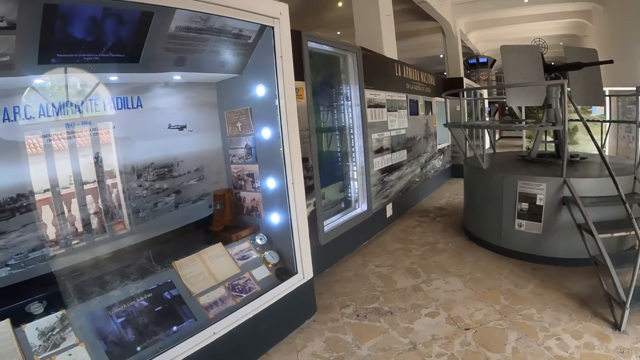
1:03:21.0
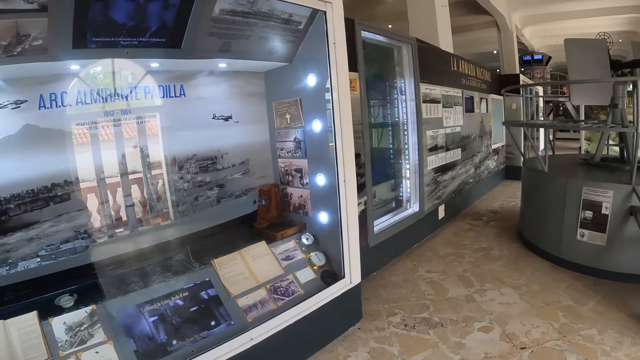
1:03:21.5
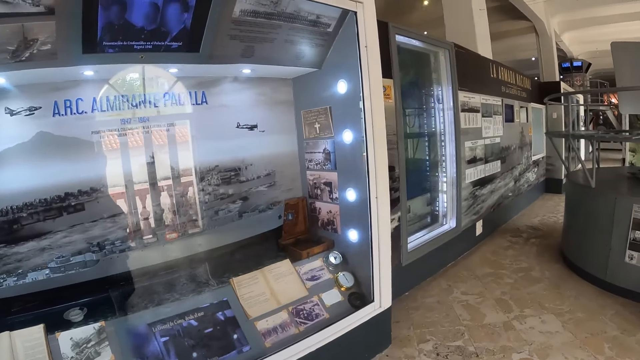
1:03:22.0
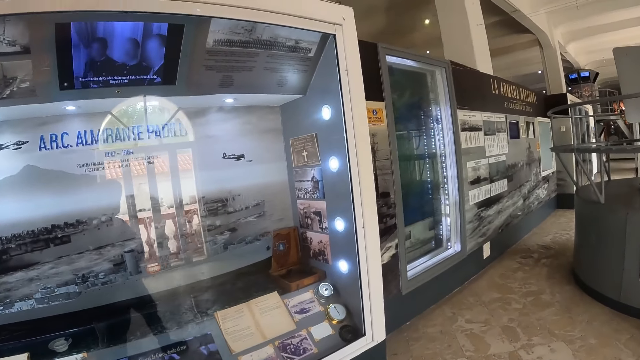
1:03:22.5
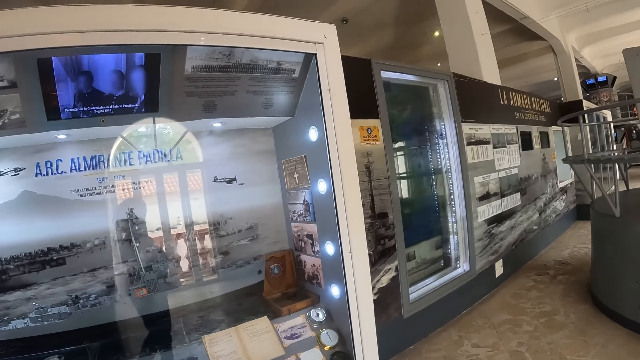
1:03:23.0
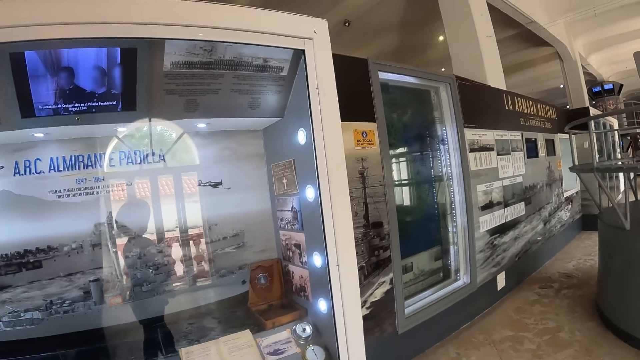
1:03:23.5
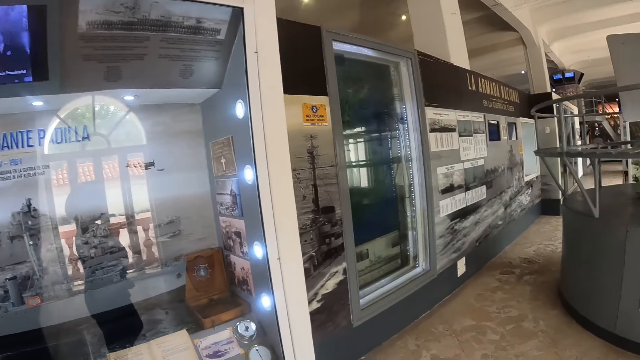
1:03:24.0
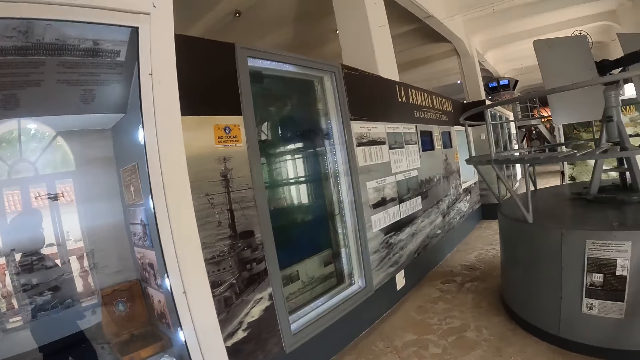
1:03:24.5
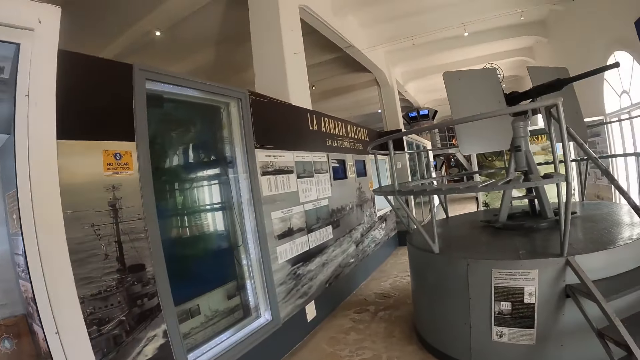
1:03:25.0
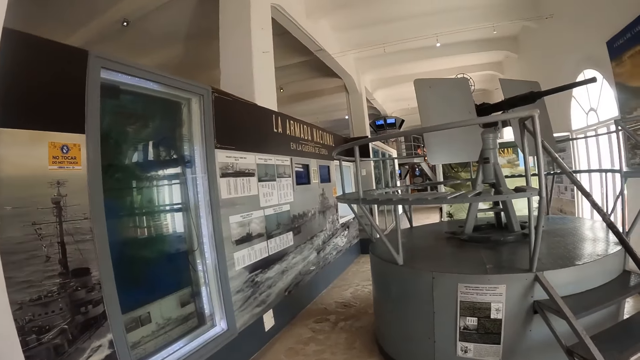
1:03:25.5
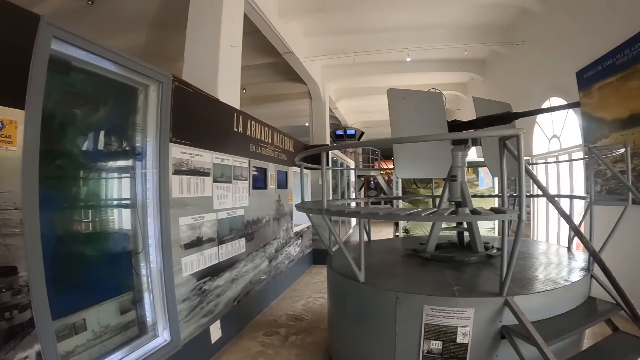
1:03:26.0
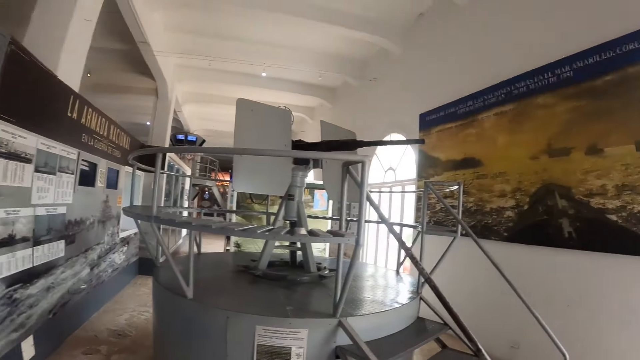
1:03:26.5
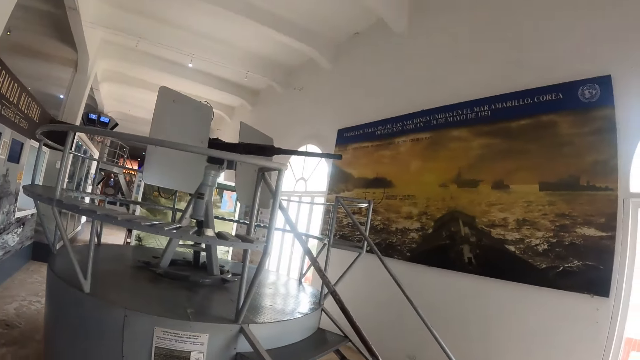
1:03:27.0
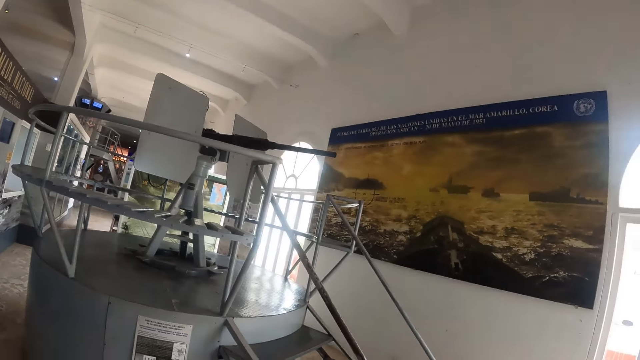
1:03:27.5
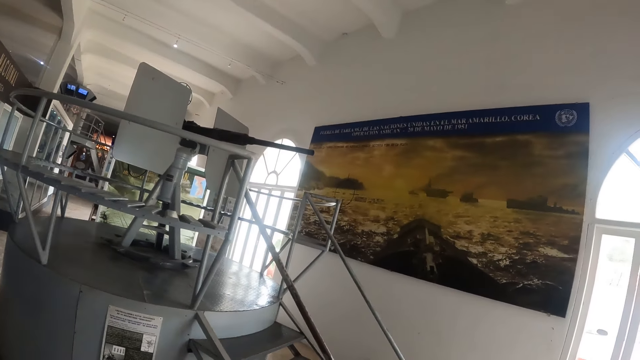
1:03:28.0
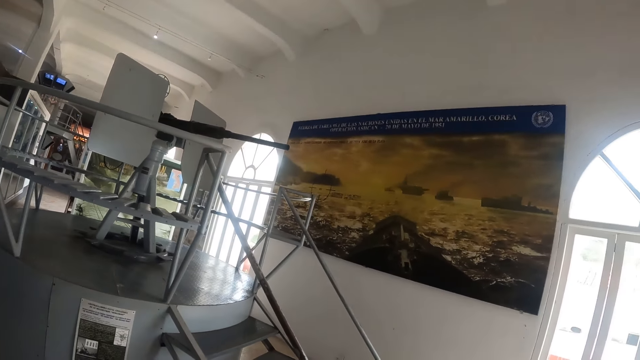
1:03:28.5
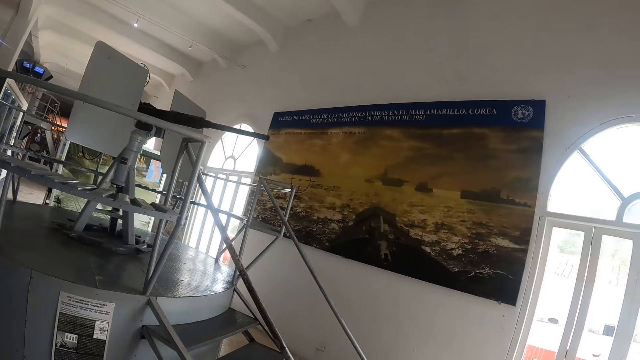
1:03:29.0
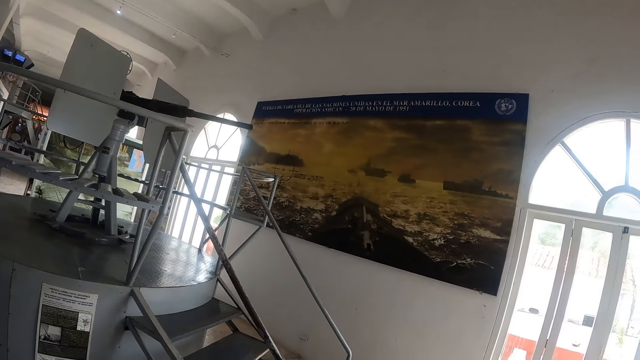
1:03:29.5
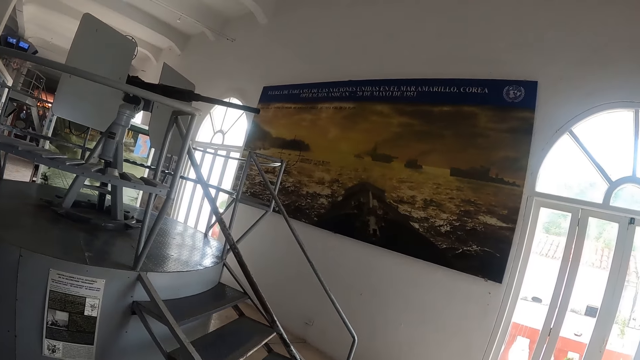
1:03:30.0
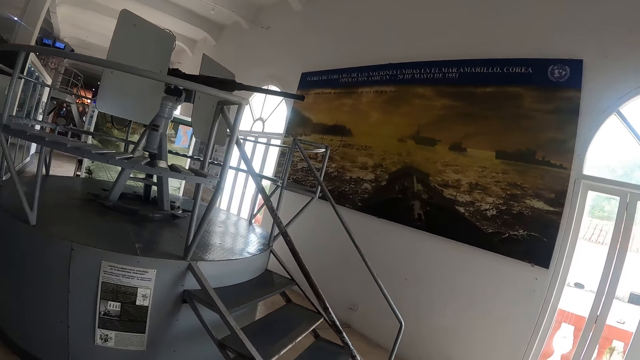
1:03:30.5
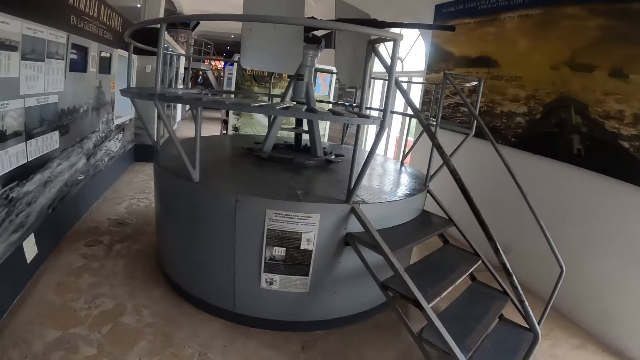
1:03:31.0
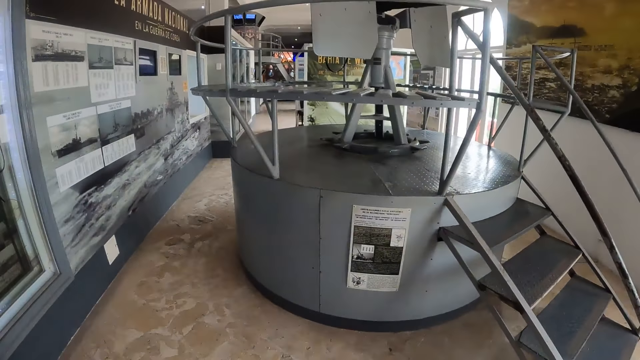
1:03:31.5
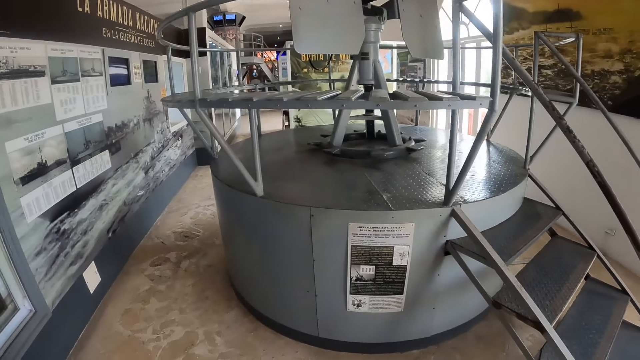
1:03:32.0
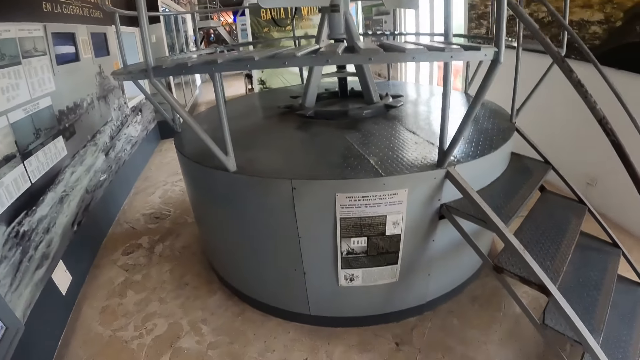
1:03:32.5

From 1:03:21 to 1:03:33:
The camera wearer looks around.

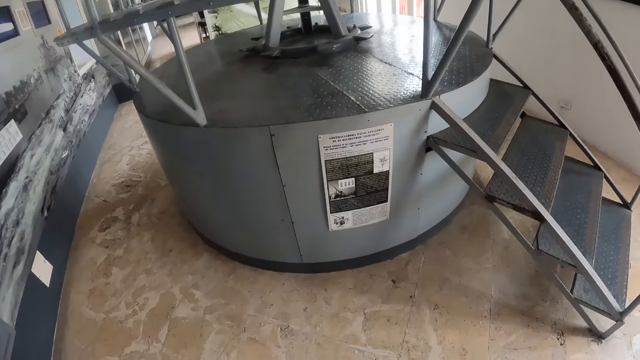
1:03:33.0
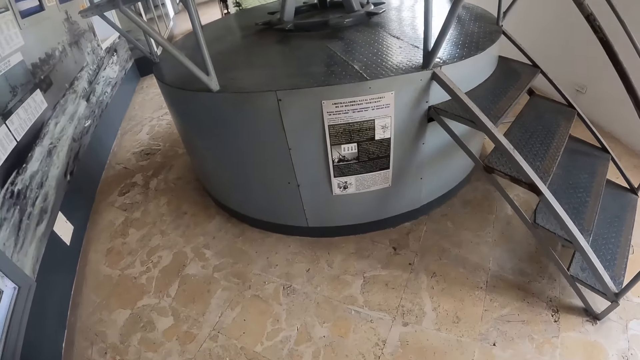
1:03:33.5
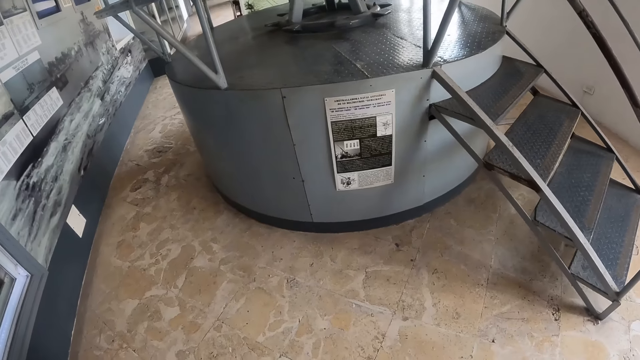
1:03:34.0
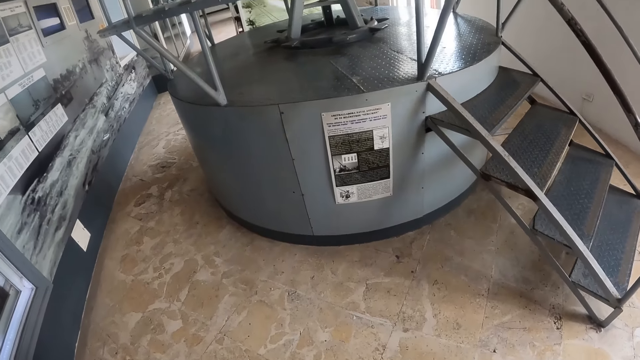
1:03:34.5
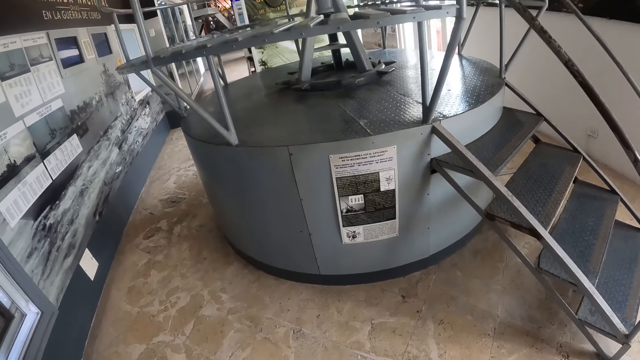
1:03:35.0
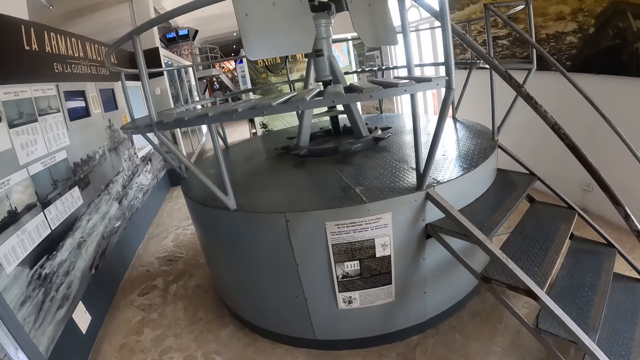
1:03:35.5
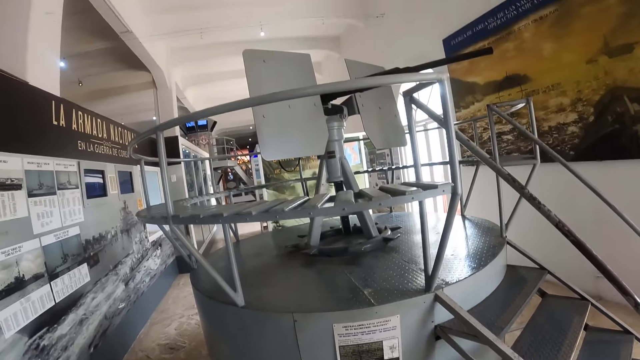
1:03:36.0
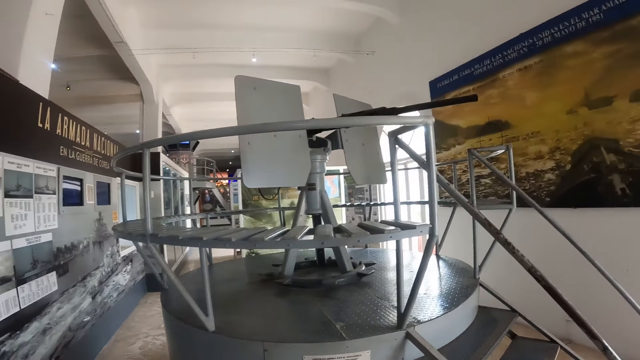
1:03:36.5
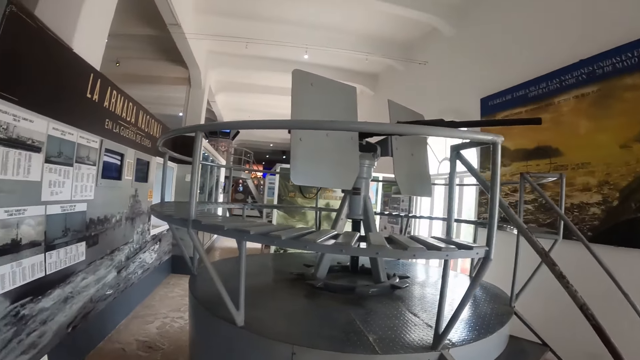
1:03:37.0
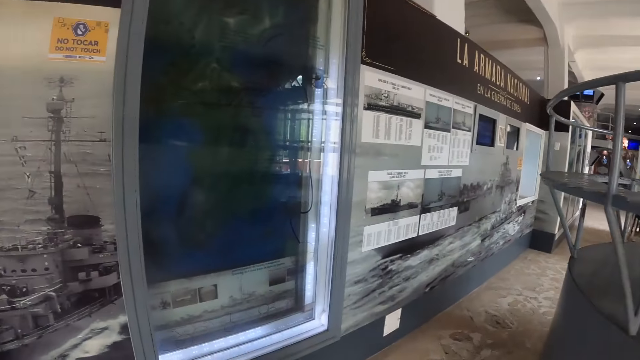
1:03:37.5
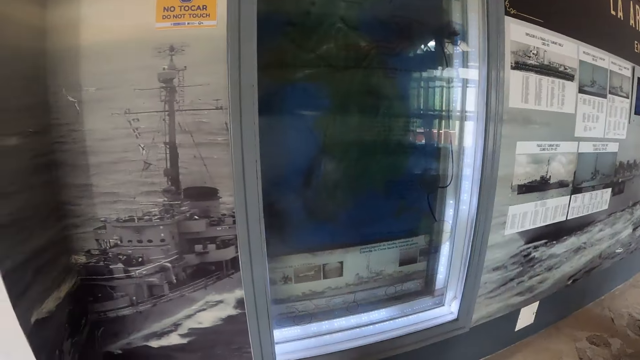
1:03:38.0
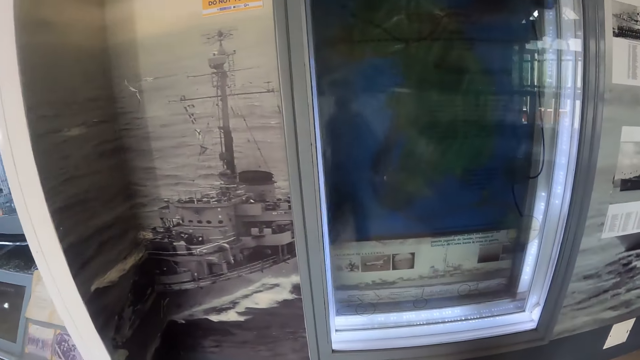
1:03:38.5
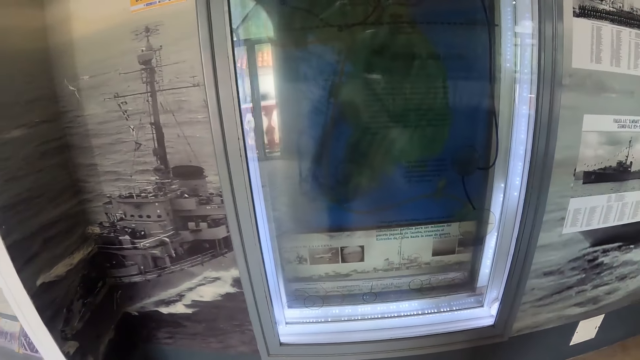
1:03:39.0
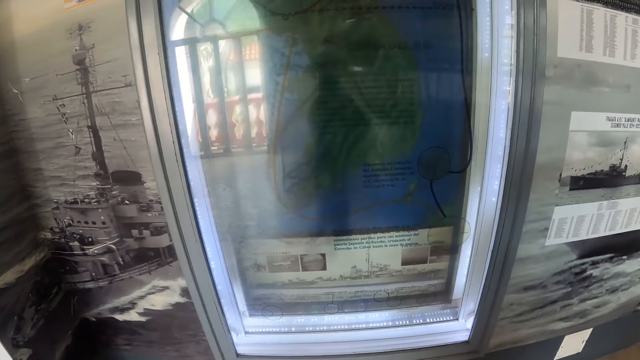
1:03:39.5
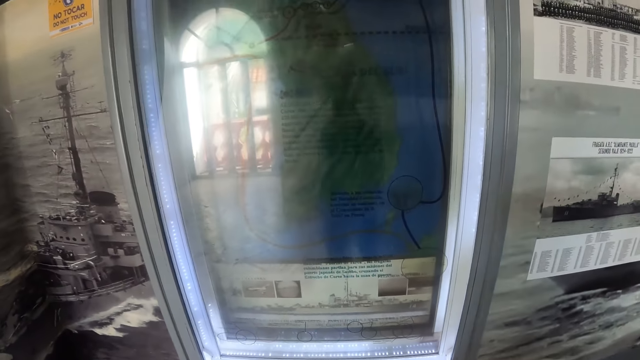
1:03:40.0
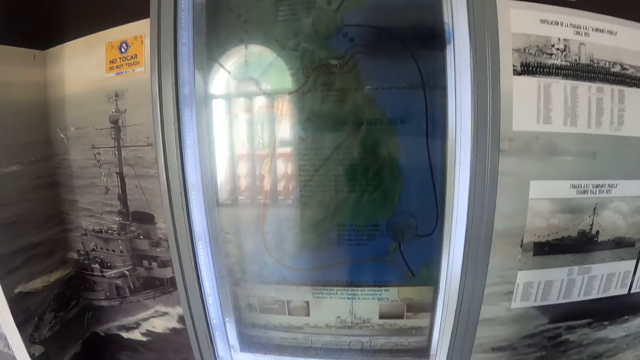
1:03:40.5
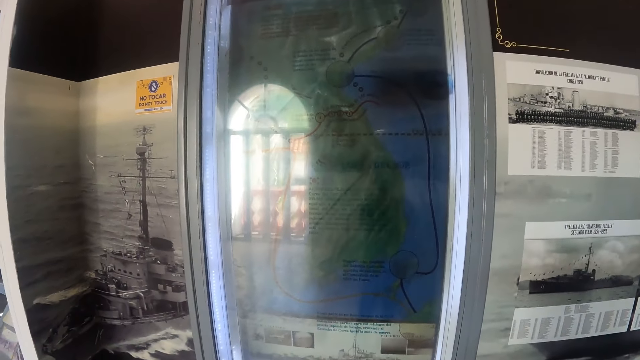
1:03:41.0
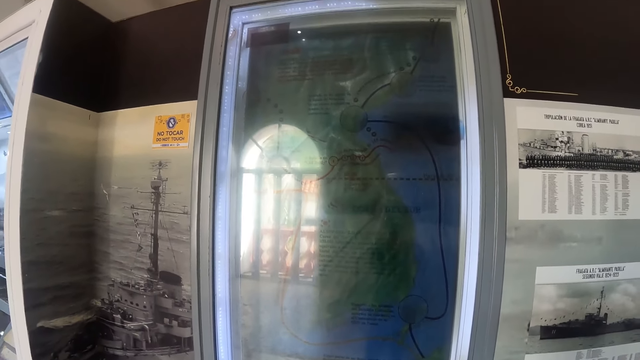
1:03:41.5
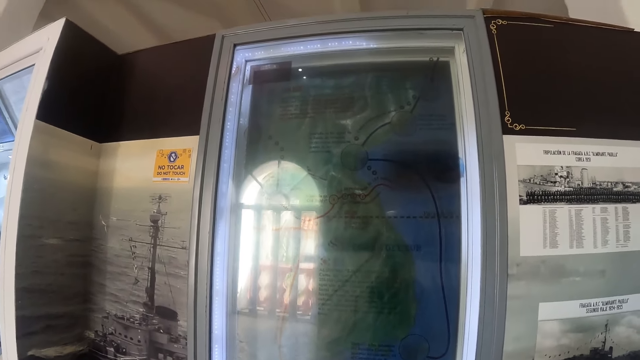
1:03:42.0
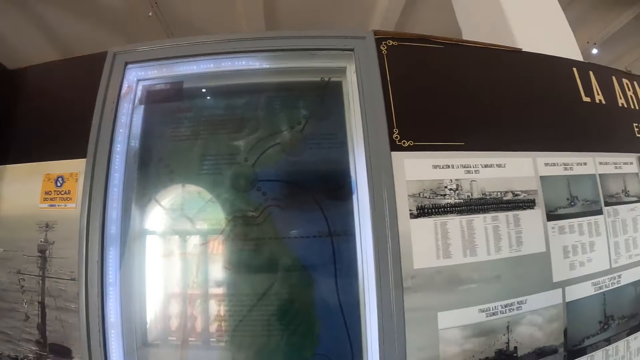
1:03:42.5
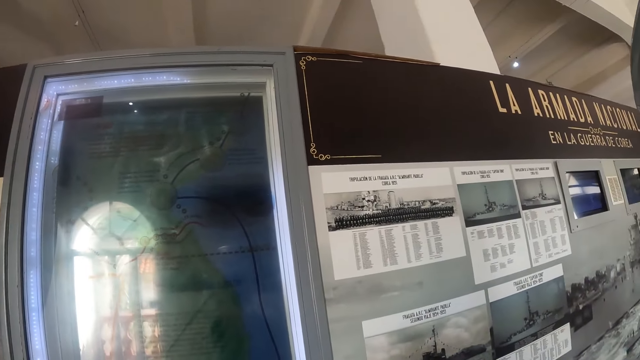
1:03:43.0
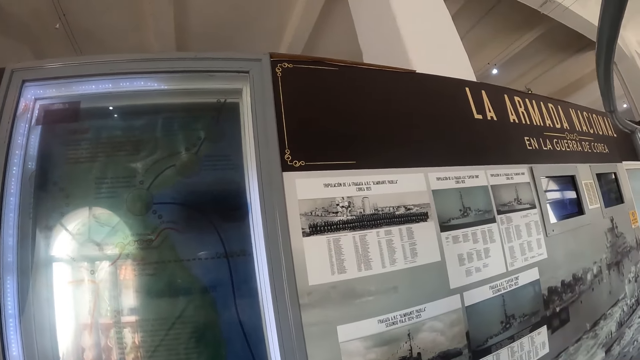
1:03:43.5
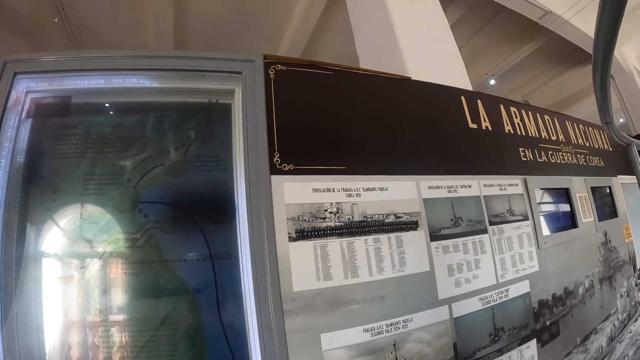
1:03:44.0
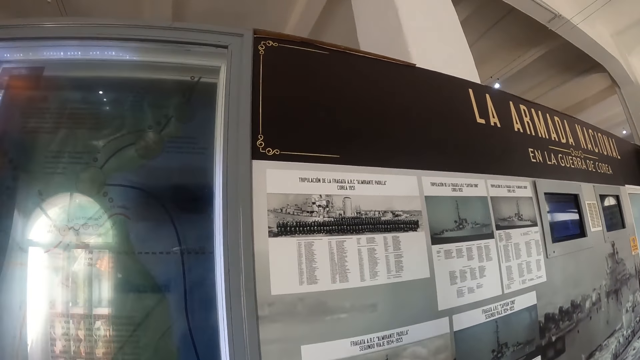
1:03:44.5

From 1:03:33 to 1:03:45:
The camera wearer looks around.
